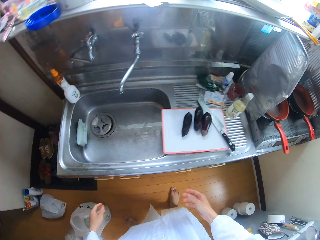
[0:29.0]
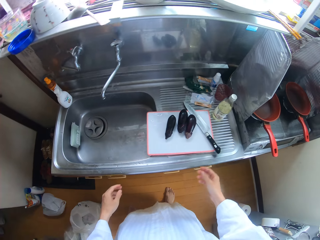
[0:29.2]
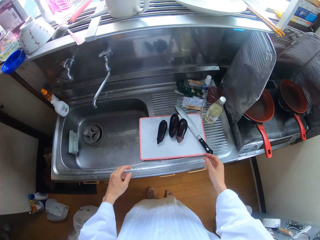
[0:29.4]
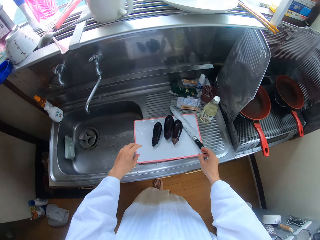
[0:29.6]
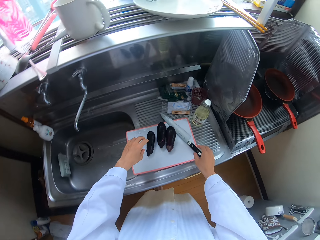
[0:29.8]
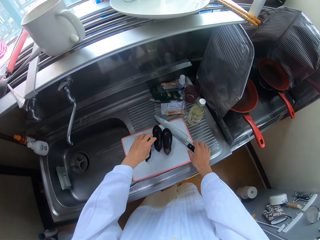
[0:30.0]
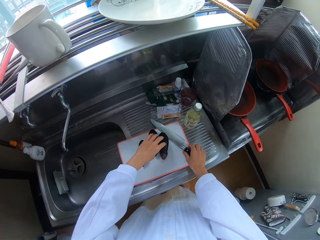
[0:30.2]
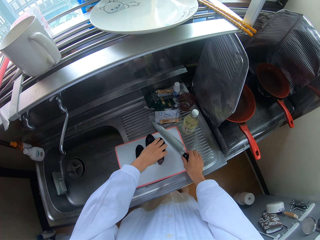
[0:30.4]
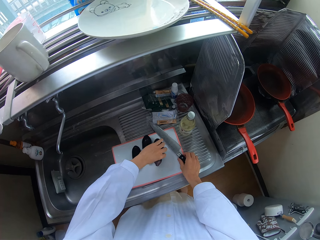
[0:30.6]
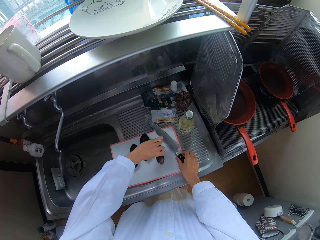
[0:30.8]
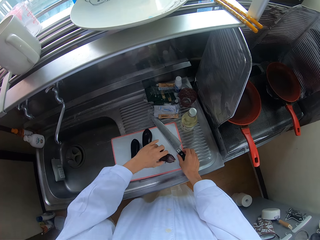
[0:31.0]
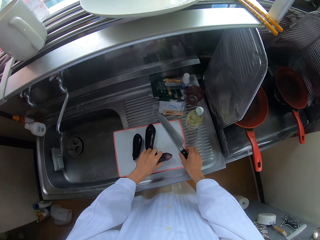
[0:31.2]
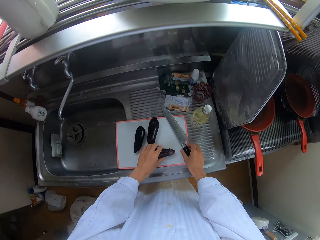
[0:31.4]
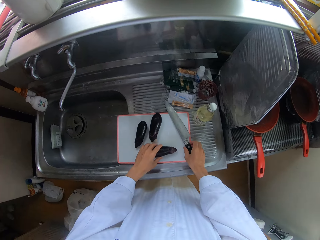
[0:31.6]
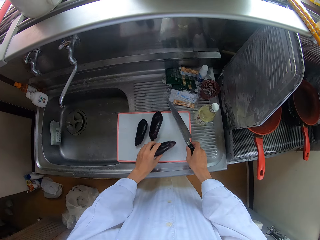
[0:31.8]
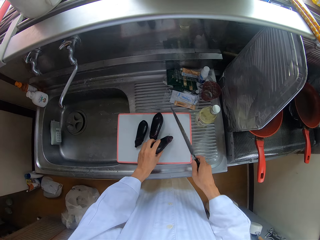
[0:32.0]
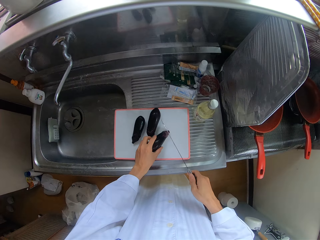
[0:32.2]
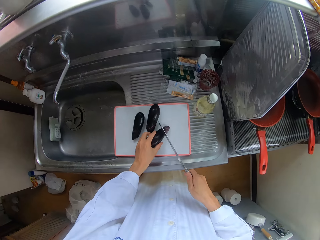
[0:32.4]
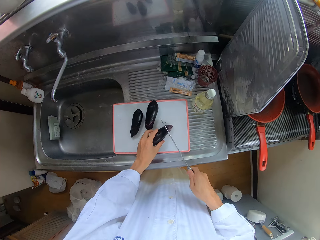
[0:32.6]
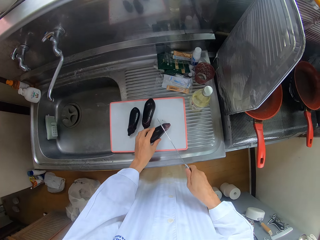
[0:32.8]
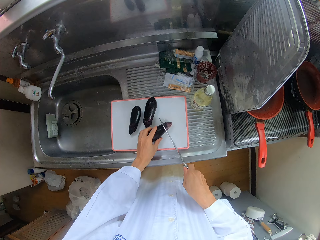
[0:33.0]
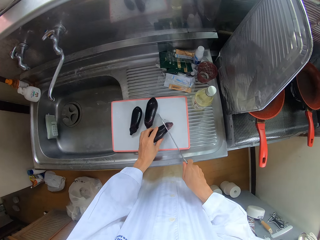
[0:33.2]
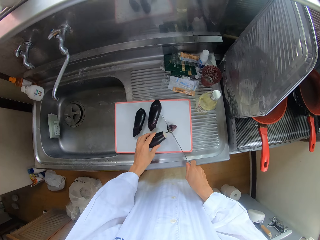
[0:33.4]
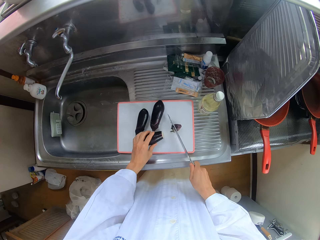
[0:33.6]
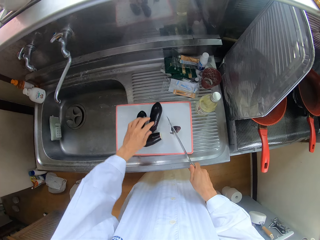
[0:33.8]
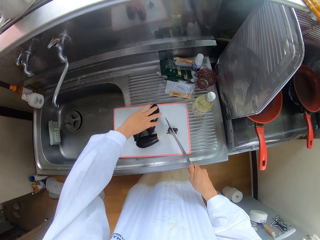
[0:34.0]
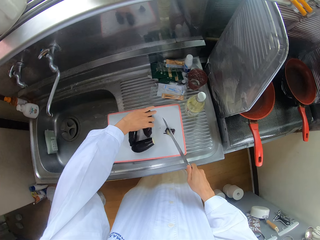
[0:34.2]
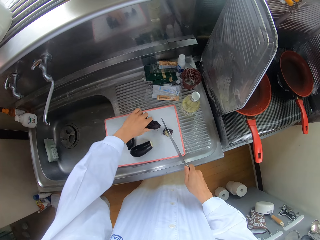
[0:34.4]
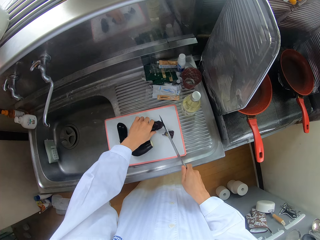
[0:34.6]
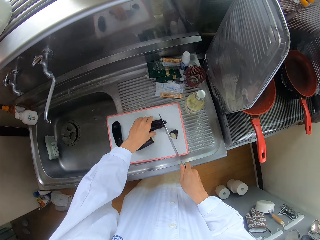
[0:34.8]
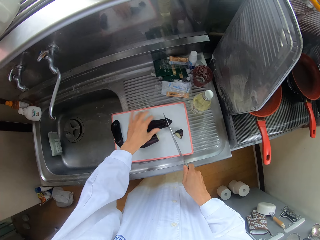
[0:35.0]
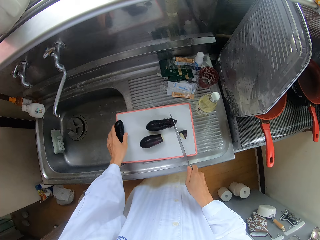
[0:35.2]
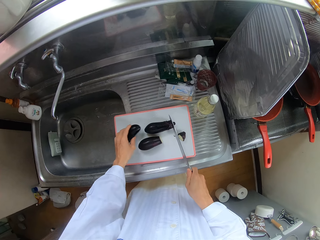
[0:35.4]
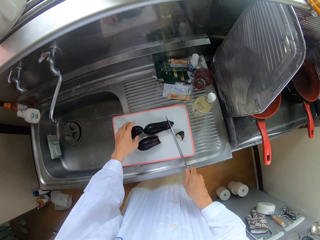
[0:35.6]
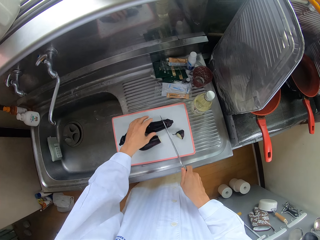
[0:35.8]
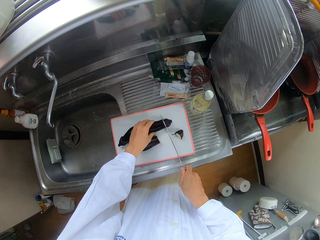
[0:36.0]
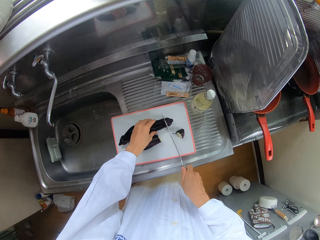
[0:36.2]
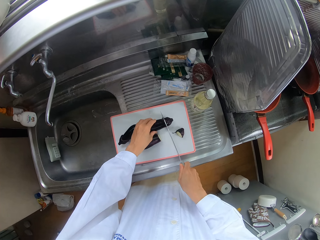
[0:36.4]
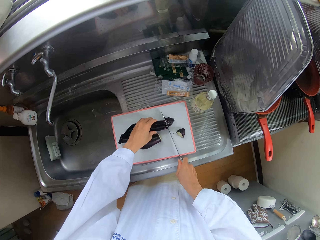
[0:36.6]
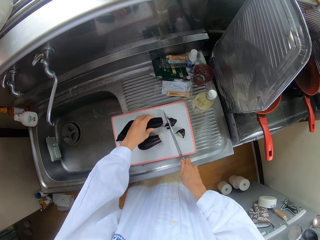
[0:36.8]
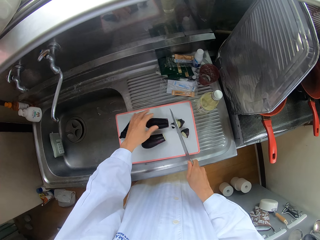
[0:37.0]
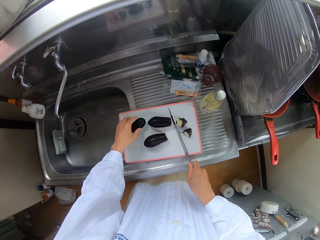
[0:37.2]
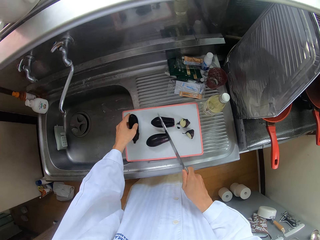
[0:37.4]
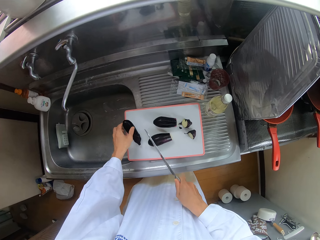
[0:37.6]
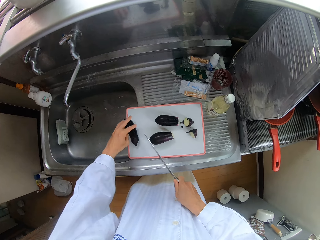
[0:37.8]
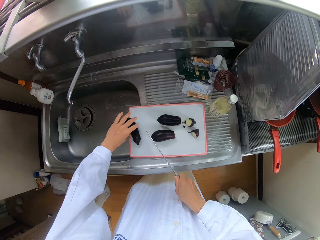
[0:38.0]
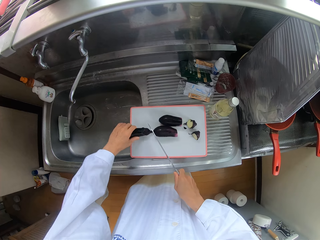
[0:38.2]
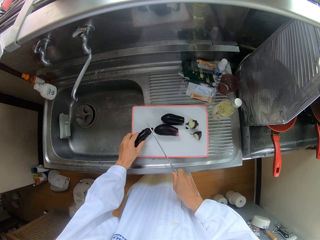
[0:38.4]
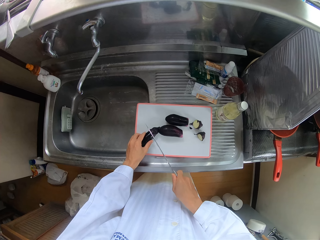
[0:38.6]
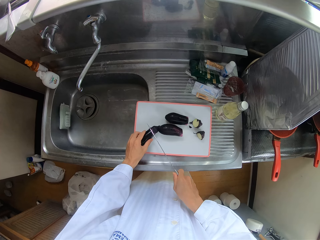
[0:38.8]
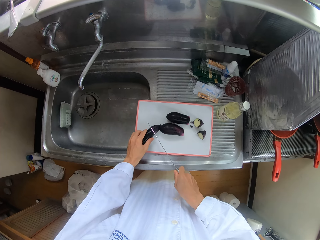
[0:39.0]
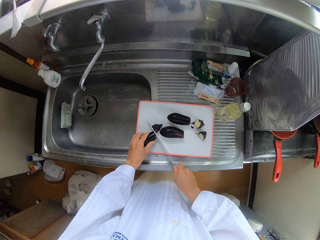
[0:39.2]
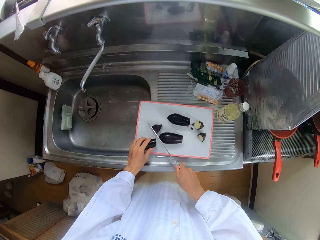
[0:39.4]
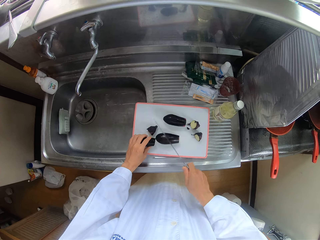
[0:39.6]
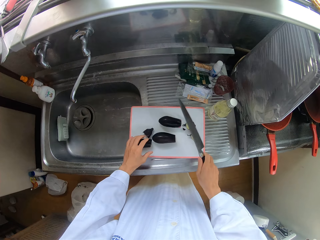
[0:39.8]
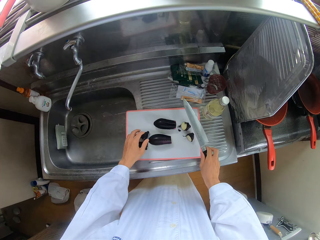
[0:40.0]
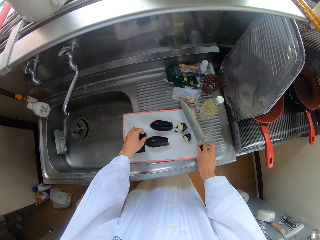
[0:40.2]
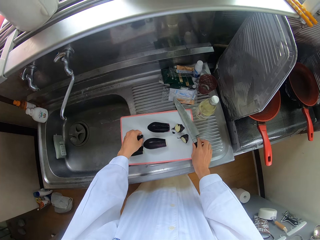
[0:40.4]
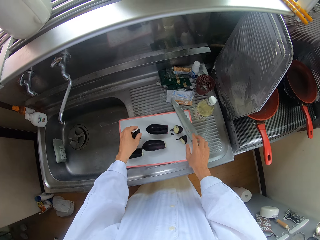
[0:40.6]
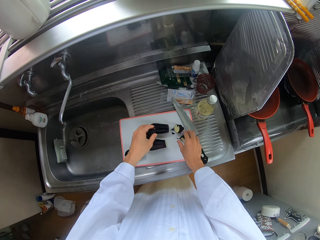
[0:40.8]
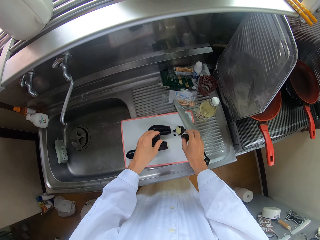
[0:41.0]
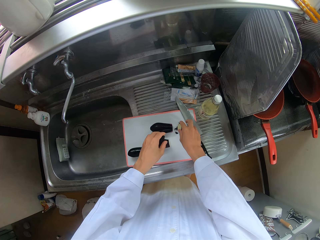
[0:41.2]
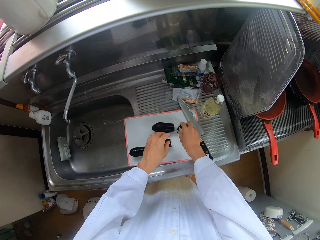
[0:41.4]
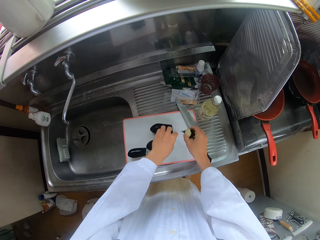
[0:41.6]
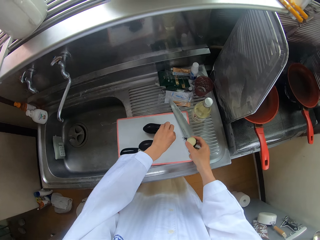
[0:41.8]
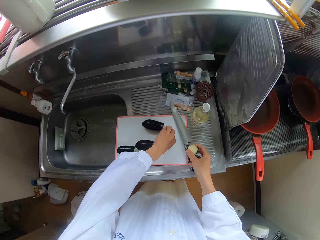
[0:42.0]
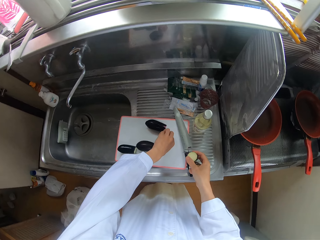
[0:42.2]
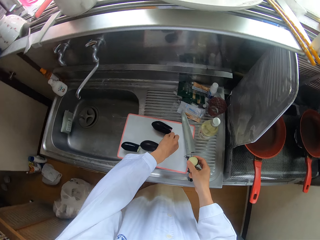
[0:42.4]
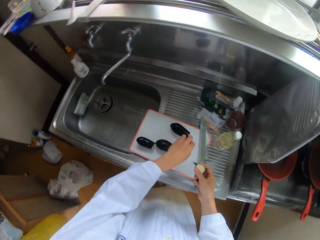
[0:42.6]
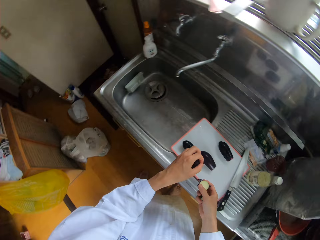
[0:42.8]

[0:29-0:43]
The camera wearer picks the knife on the cutting board with his right hand. He adjusts a pear on the cutting board with his left hand. He trims the ends of the courgetti. He cuts a pear with the knife in his right hand. He adjusts a pear on the cutting board with his left hand. He cuts a pear with the knife in his right hand. He adjusts a pear on the cutting board with his left hand. He cuts the pear with the knife in his right hand. He drops the knife on the cutting board. He picks pieces of pear from the cutting board with his hands.

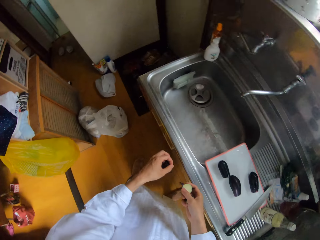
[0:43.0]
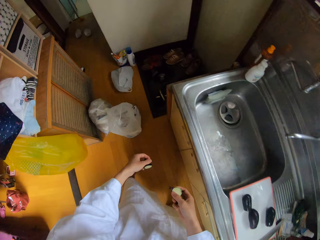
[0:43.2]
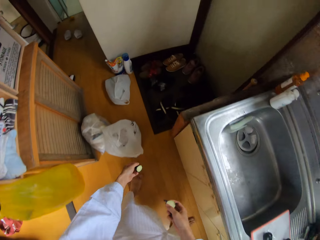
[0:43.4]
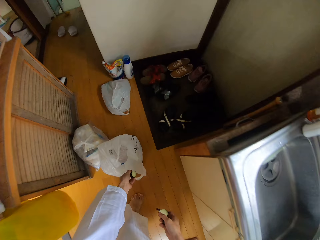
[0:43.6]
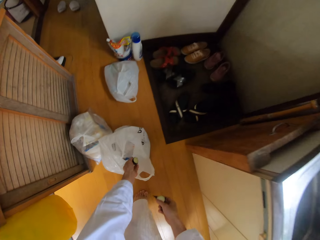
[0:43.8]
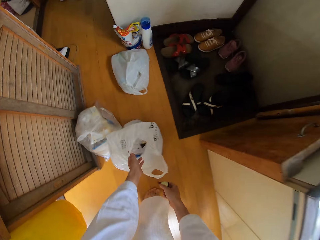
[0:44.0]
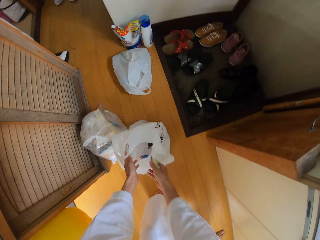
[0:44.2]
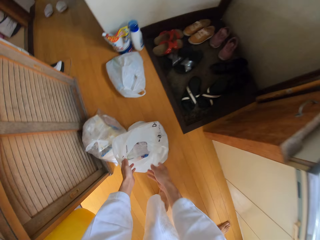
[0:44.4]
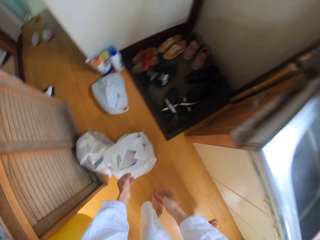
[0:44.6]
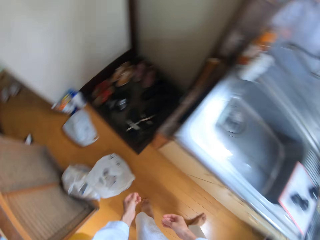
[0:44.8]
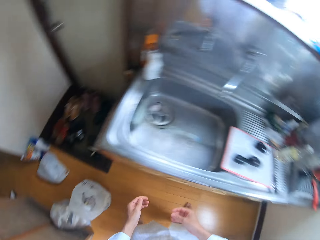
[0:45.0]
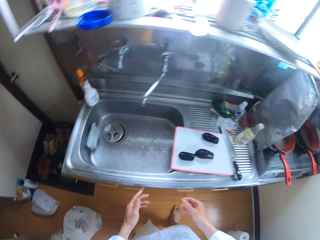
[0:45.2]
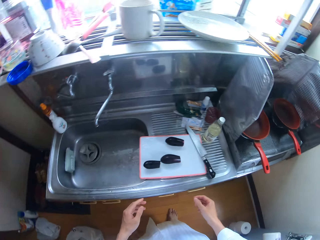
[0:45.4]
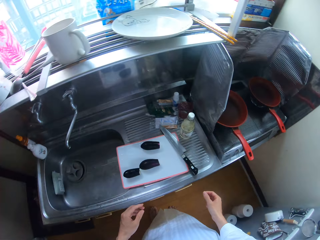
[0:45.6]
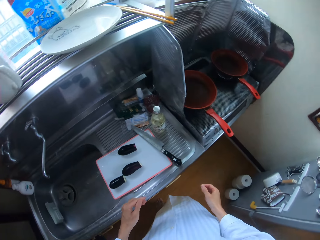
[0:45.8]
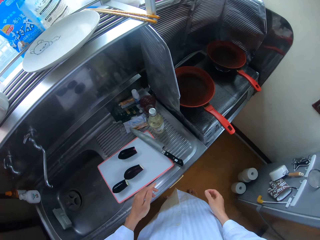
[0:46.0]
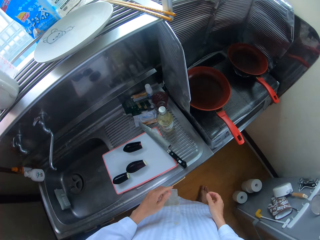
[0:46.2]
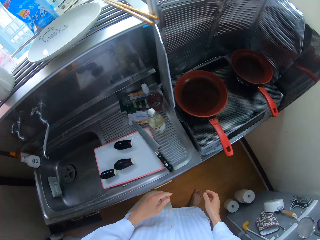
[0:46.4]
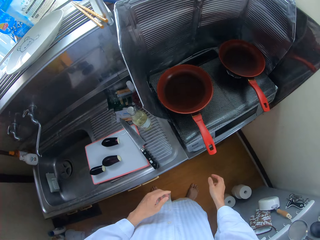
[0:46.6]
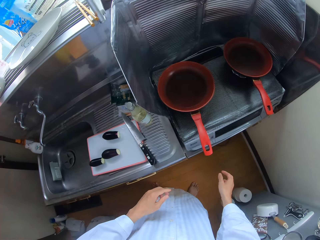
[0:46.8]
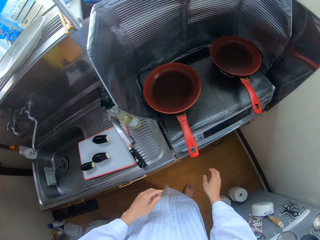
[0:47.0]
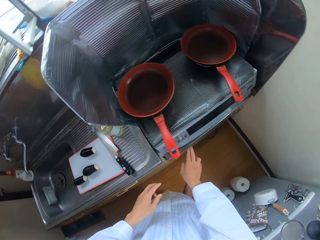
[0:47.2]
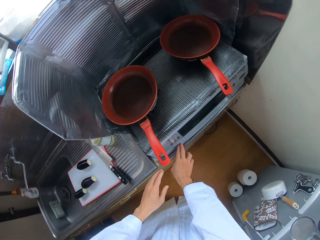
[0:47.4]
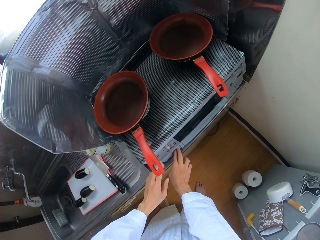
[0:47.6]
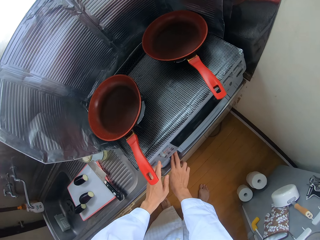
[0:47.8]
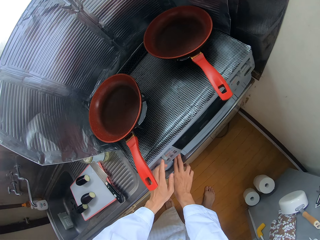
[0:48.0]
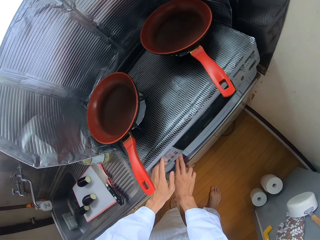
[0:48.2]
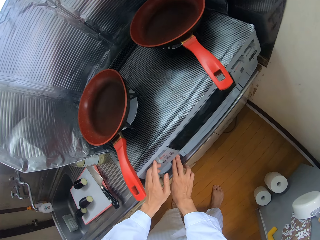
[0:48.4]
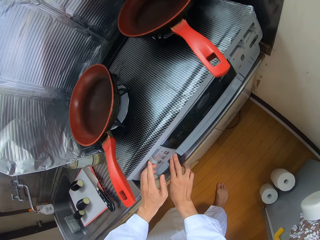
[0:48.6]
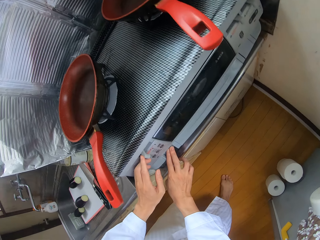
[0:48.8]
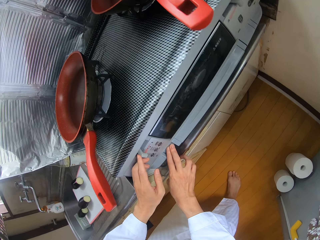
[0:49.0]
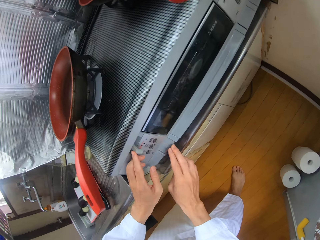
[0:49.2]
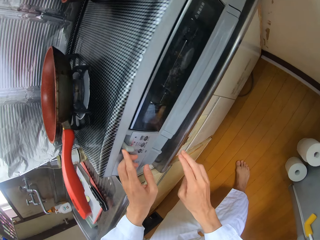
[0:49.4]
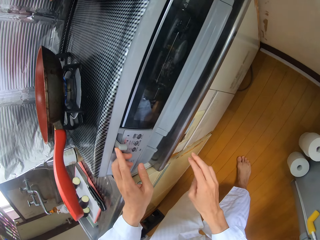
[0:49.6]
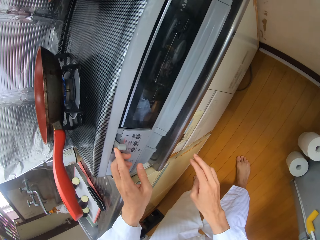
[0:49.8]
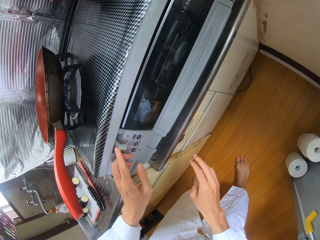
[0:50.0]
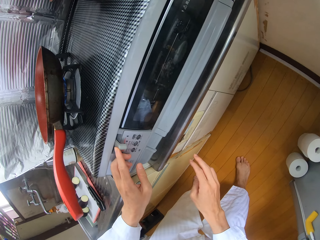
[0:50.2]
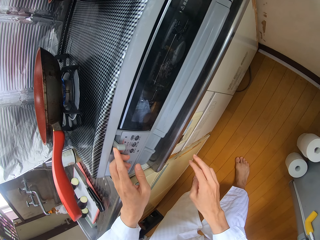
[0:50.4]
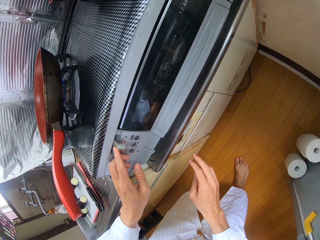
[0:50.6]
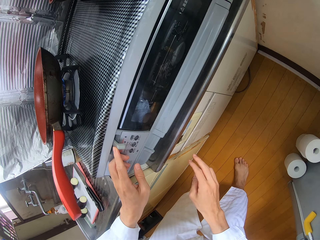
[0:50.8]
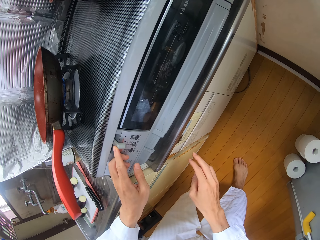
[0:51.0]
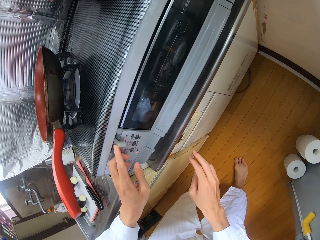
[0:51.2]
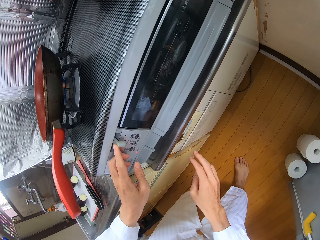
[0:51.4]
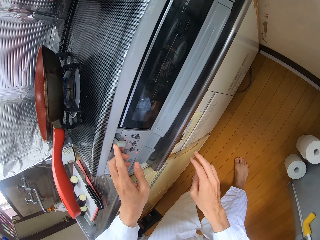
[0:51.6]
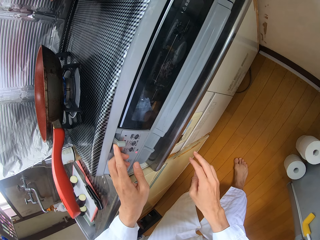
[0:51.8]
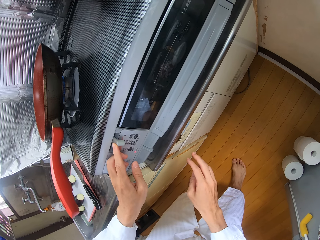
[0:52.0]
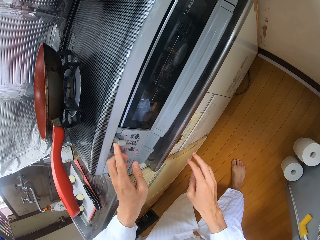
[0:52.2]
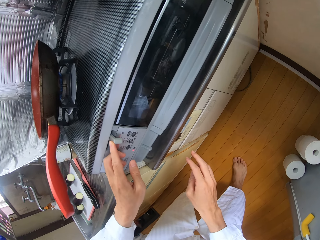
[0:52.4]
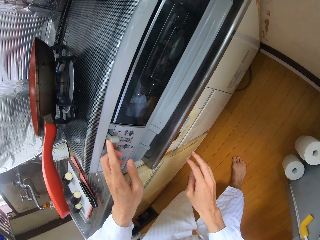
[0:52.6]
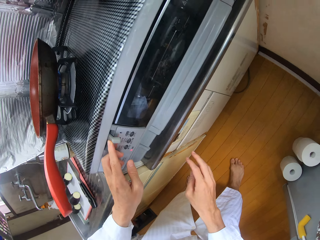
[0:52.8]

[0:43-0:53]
The camera wearer drops the pieces of pear in the polythene bag with his hands. He turns on the cooker with his hands.
